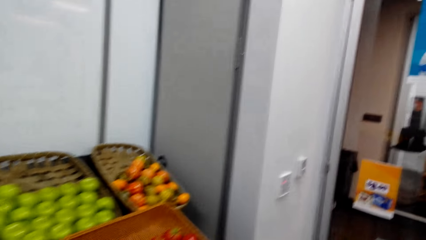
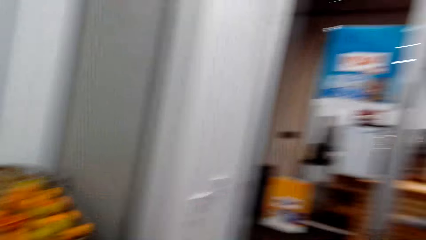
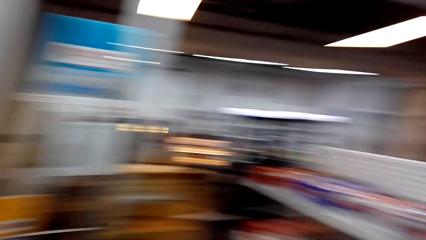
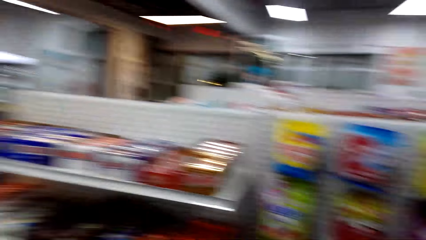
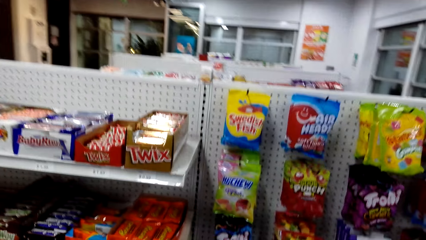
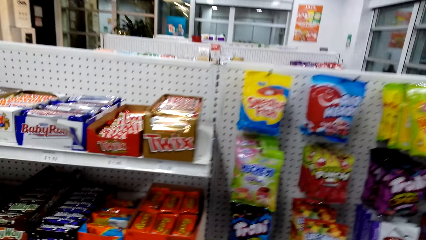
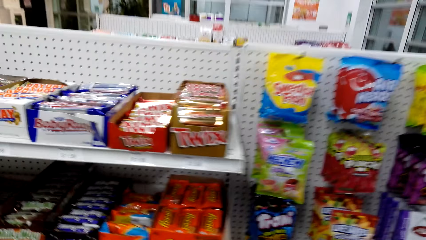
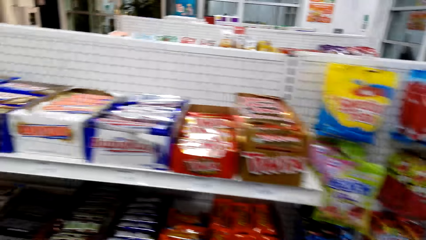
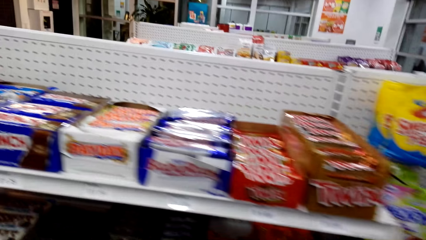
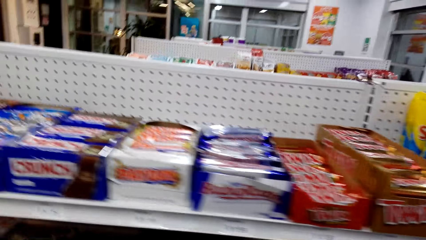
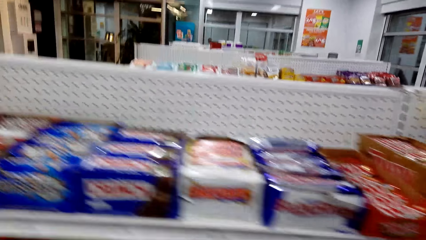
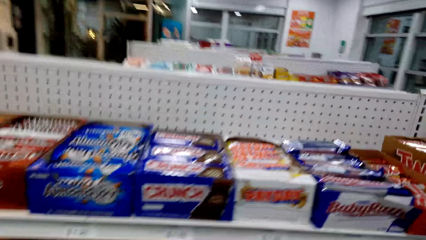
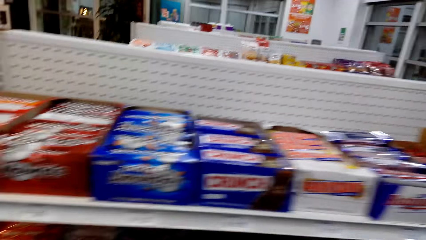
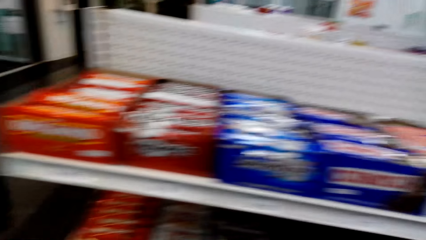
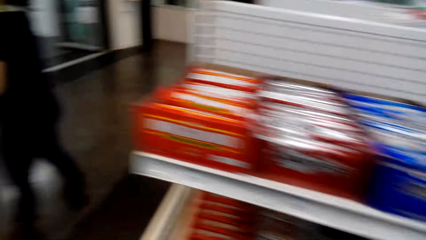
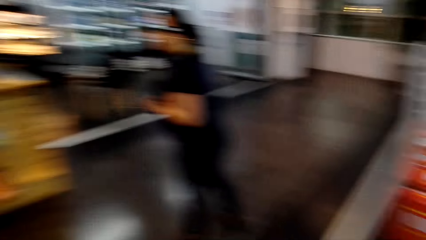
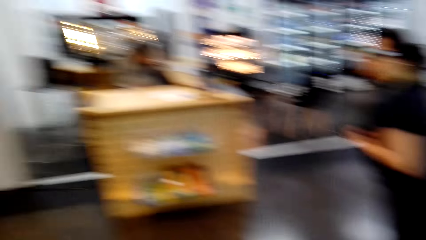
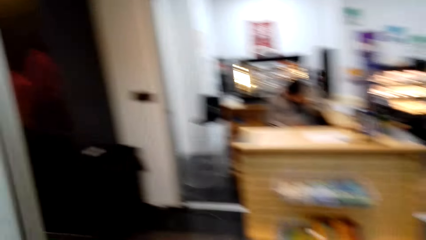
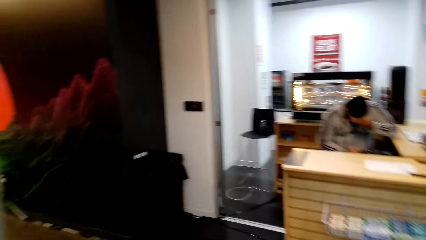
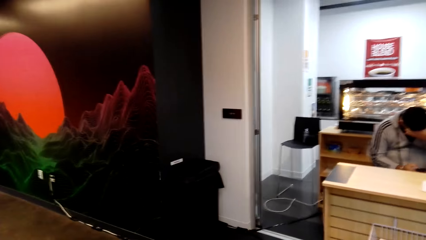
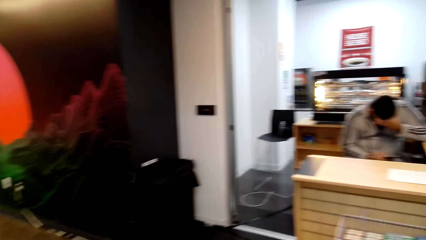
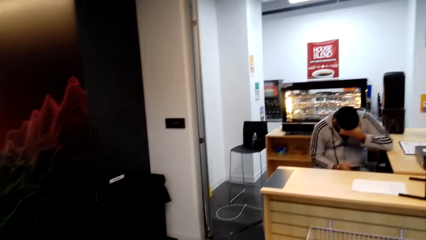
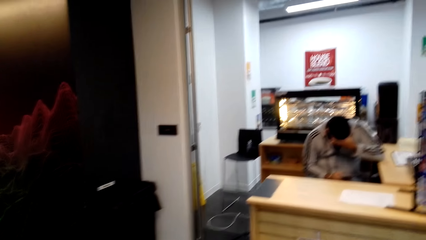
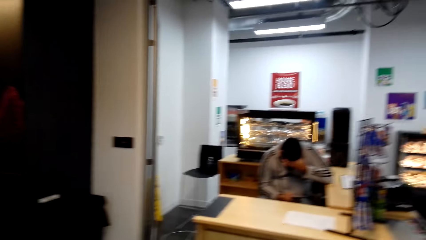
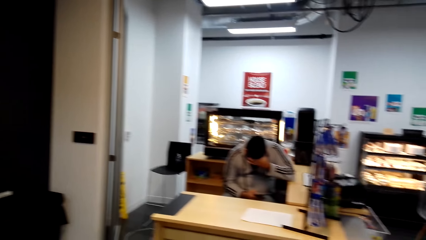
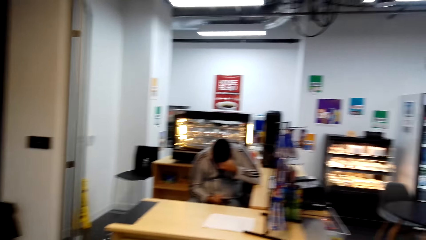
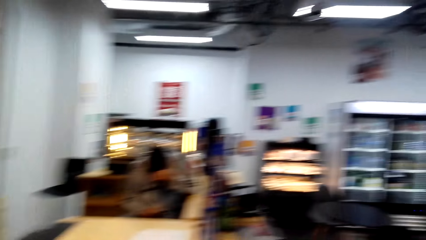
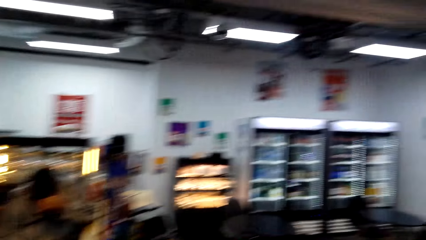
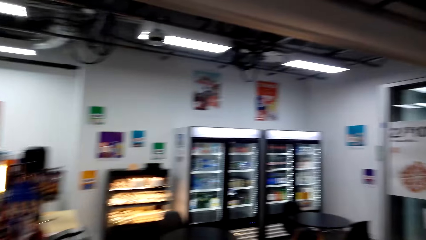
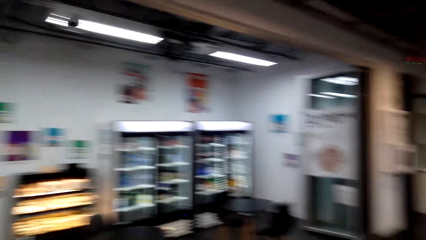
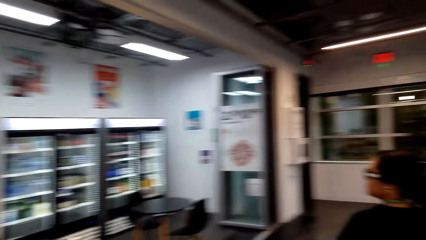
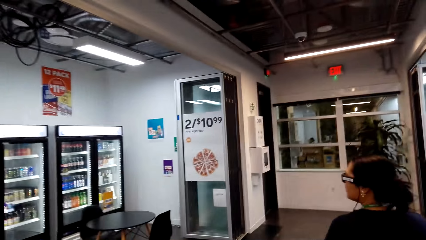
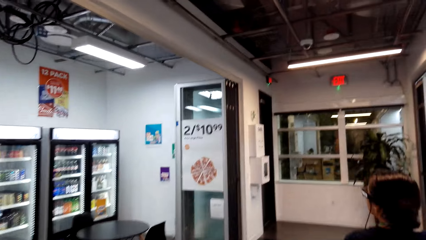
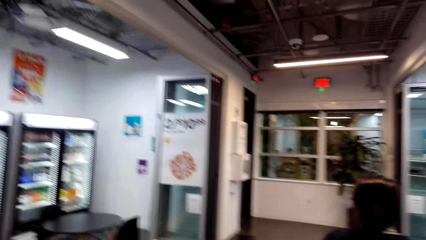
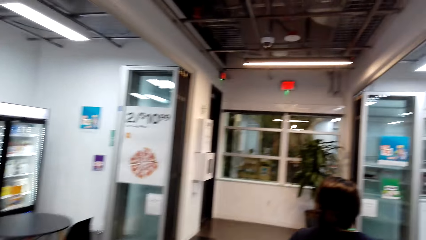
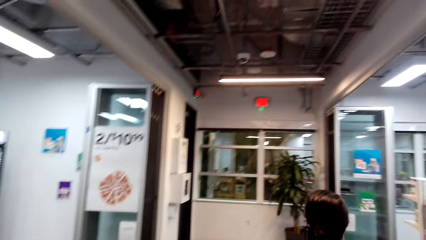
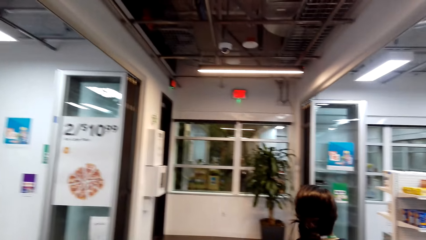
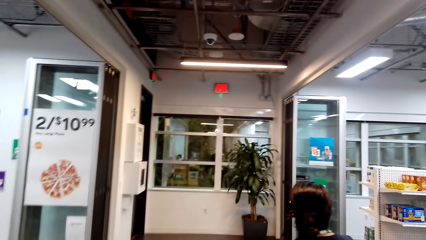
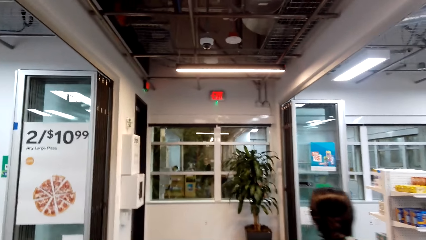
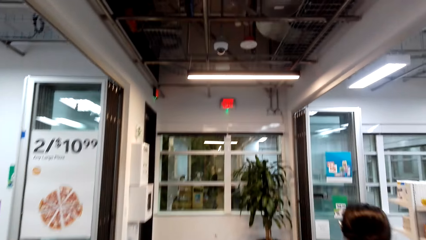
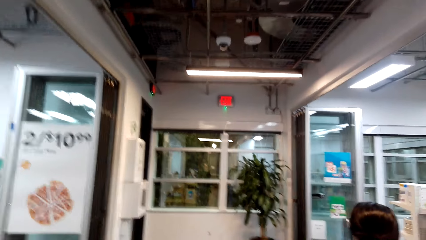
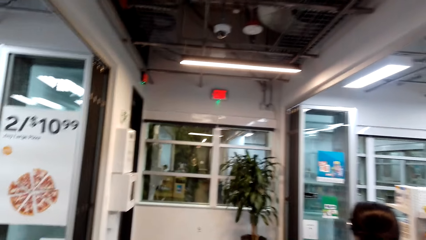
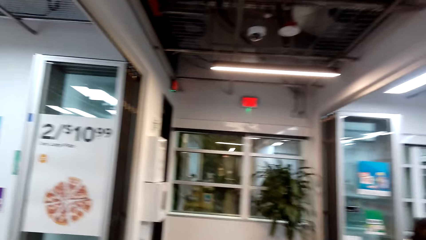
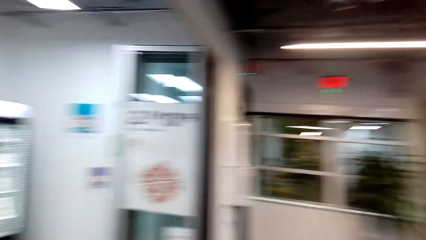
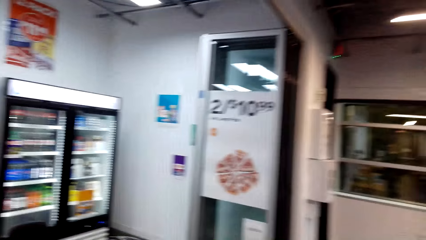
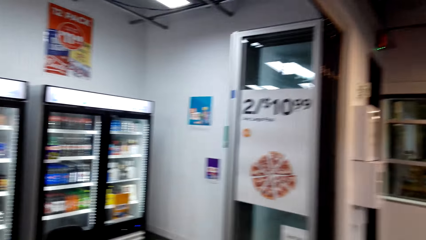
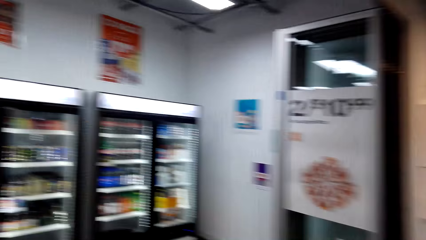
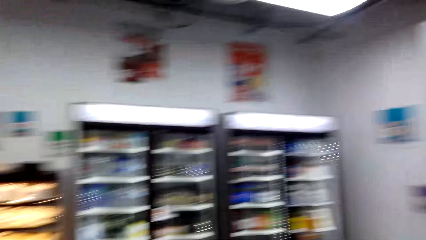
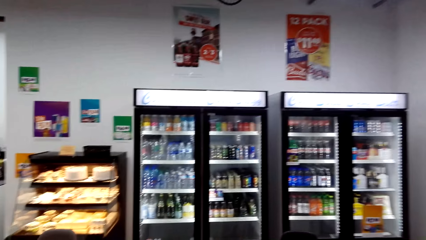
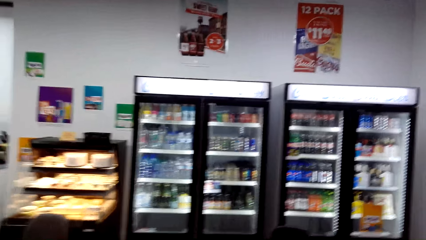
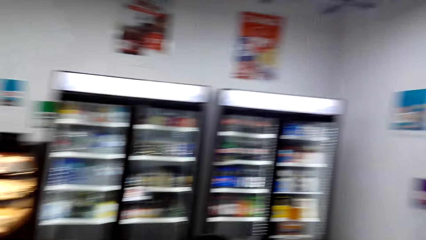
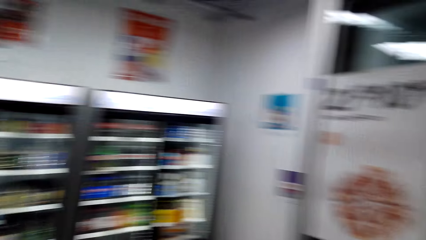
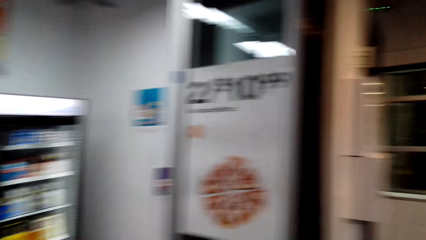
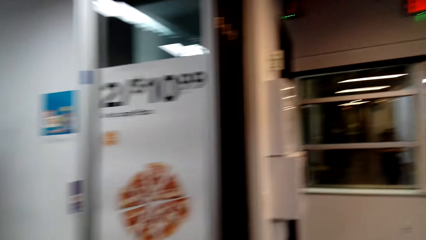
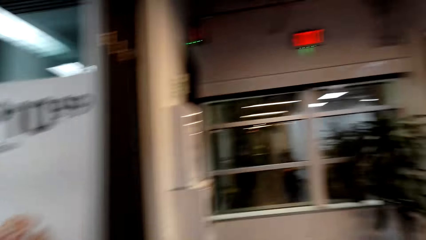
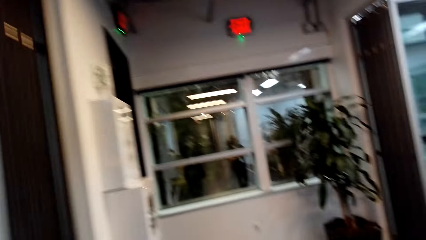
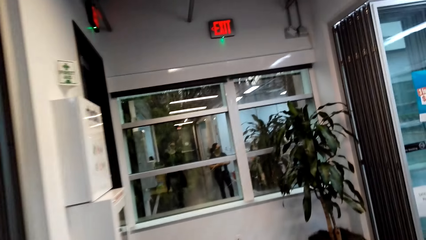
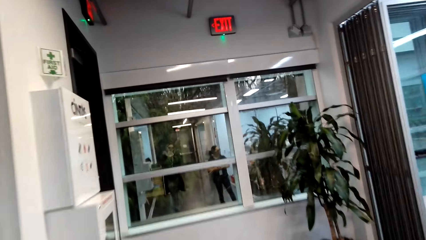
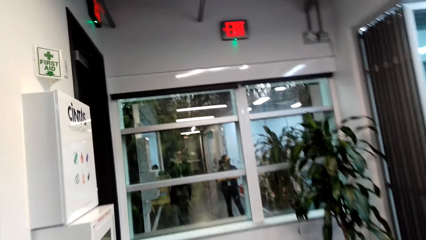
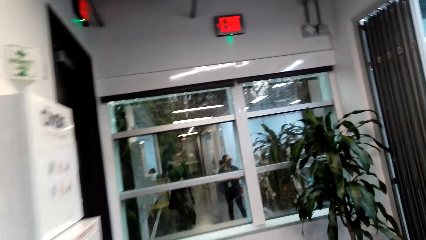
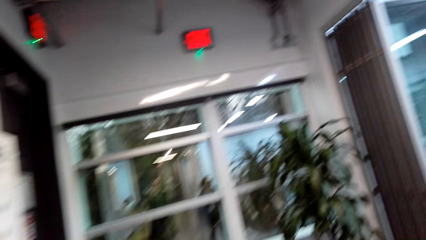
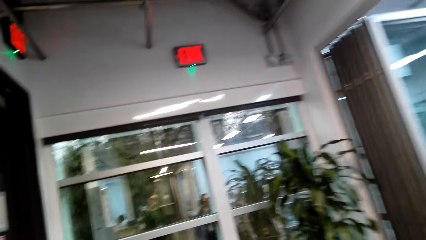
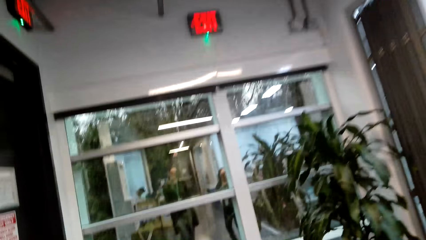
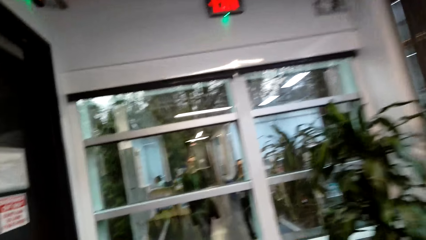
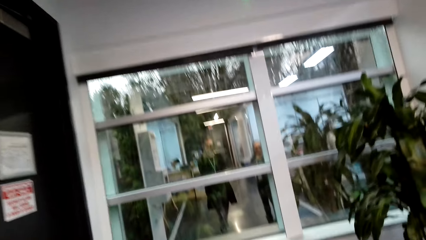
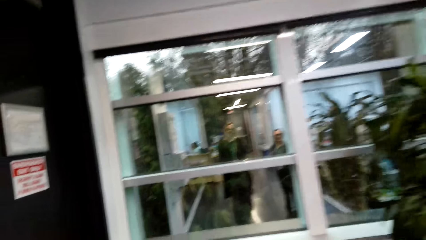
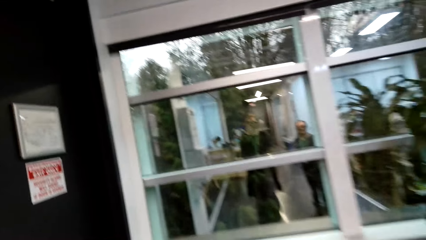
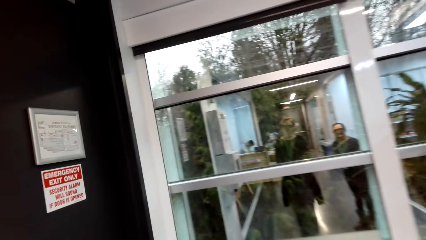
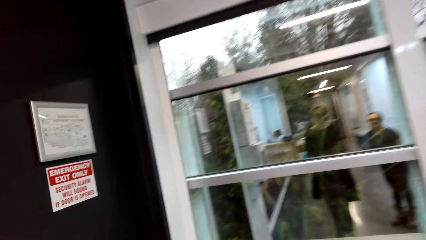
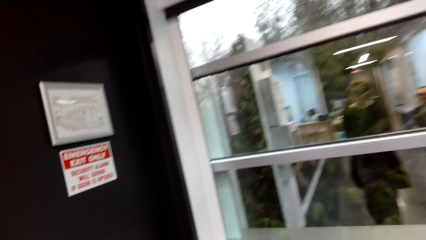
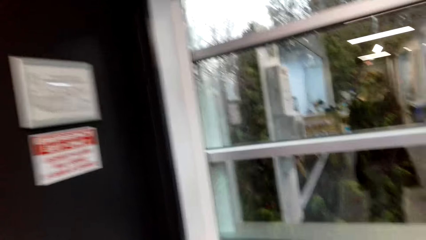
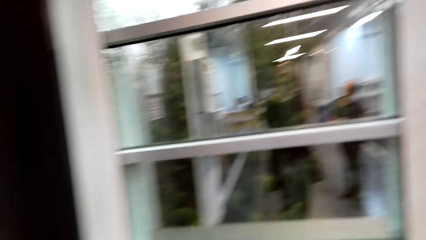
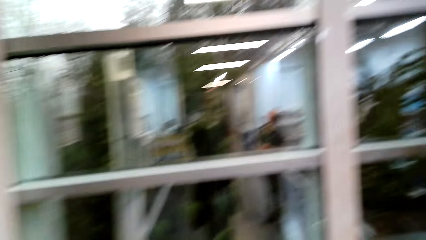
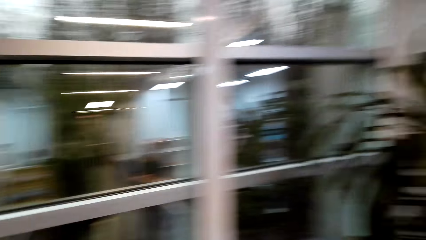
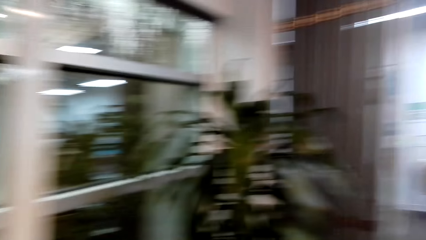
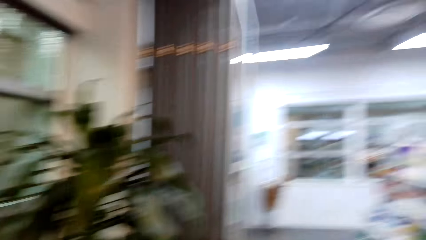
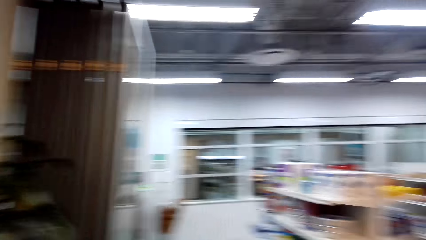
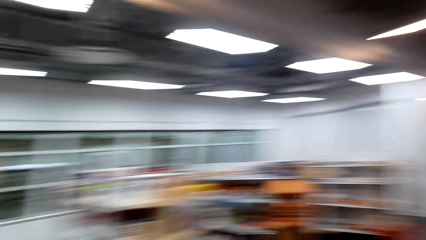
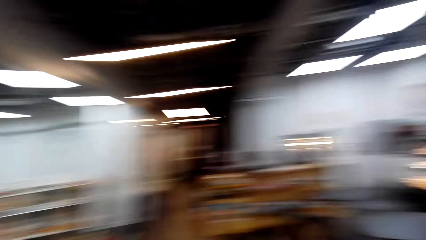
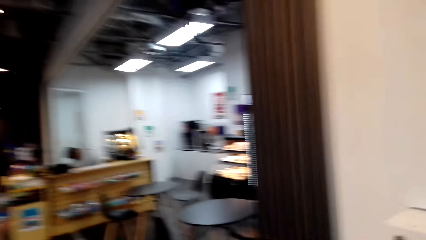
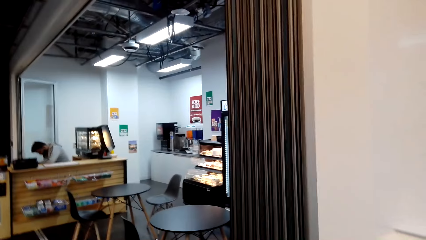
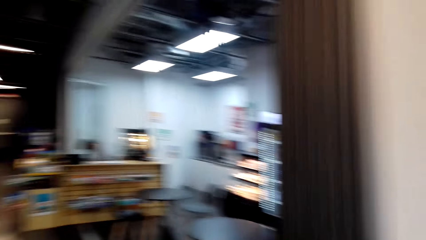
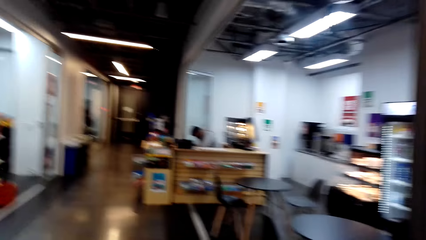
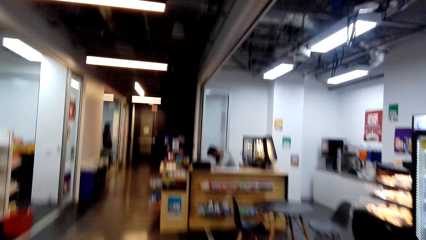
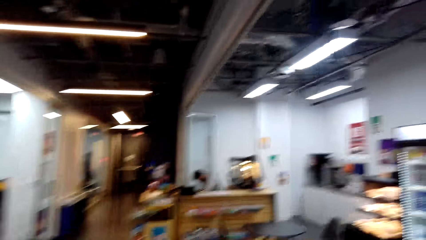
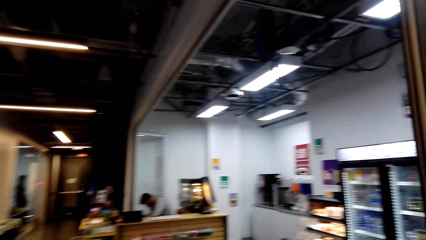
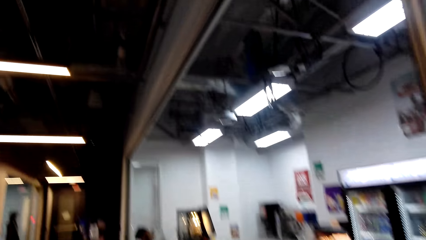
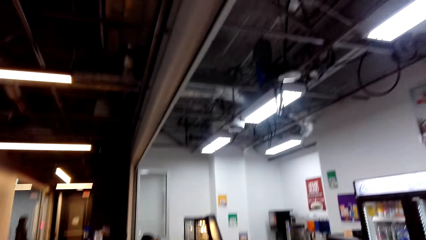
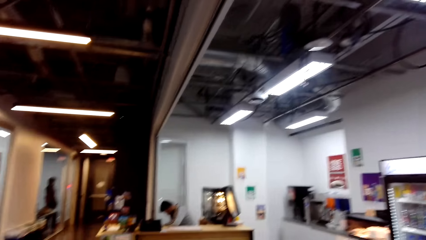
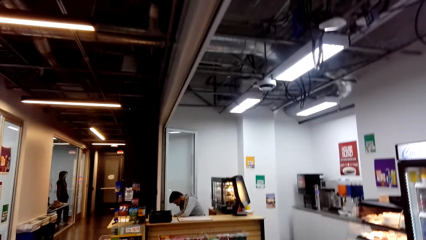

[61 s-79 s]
The camera wearer walks and looks at the items on the shelf. They walk and look around. They walk and look around again. They walk and talk to a woman. They walk and talk to the woman again. They walk and look around. They talk. They walk and look around. The woman laughs. The camera wearer walks and looks around.
